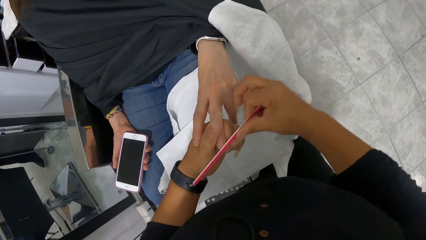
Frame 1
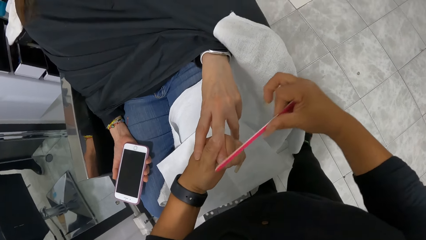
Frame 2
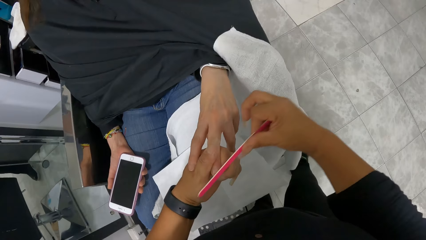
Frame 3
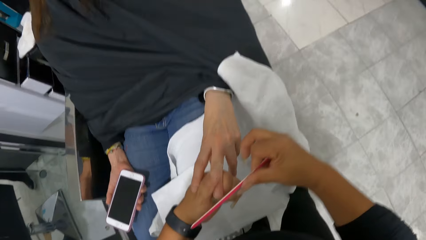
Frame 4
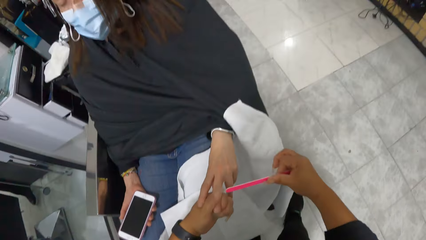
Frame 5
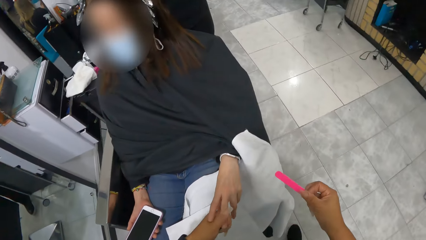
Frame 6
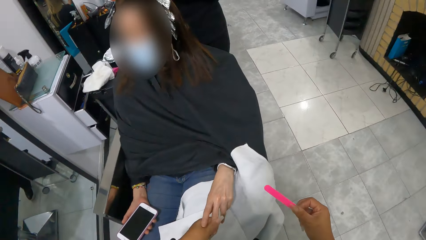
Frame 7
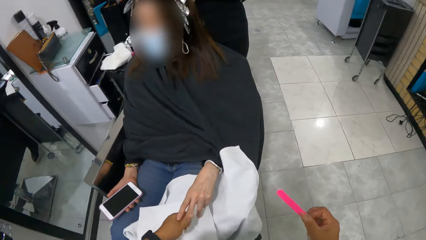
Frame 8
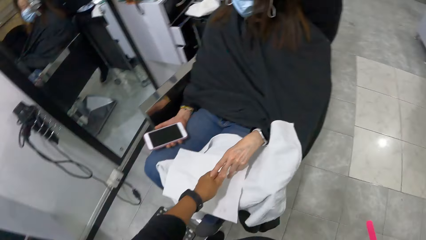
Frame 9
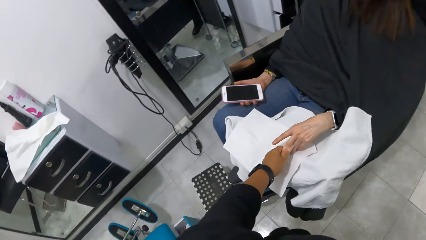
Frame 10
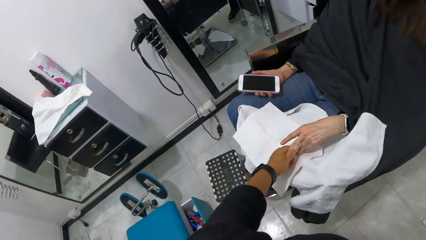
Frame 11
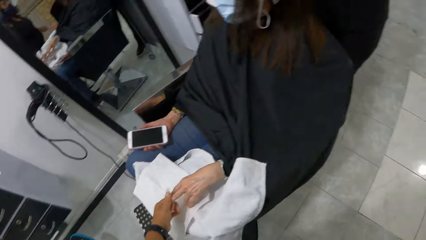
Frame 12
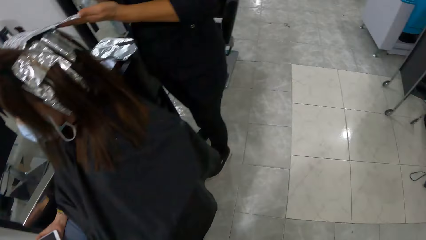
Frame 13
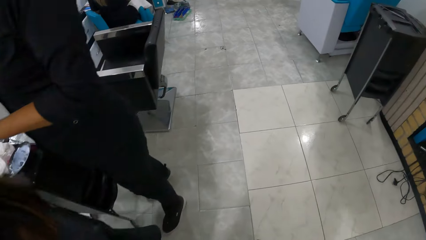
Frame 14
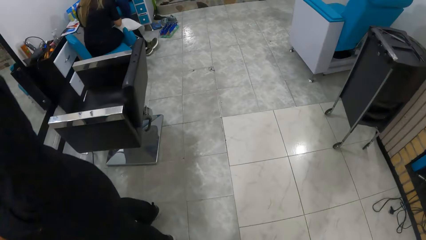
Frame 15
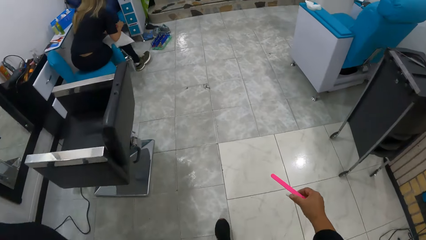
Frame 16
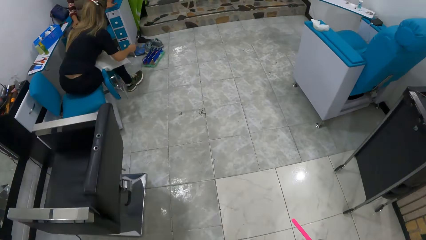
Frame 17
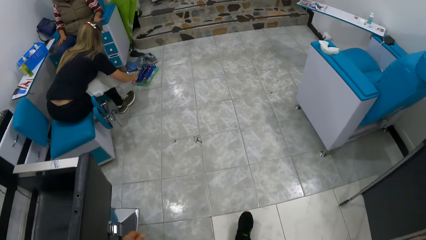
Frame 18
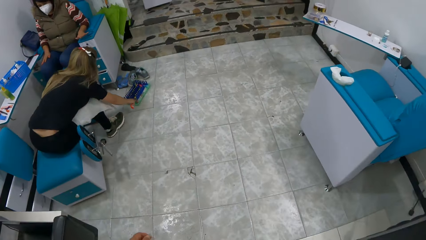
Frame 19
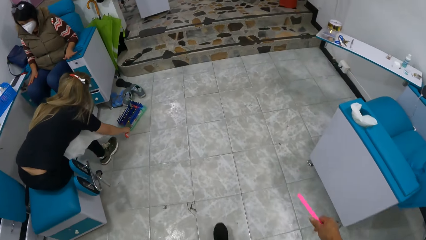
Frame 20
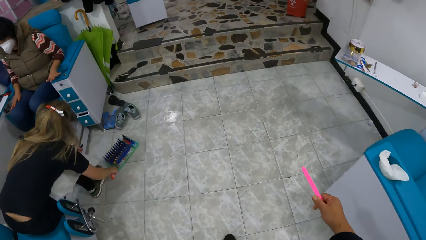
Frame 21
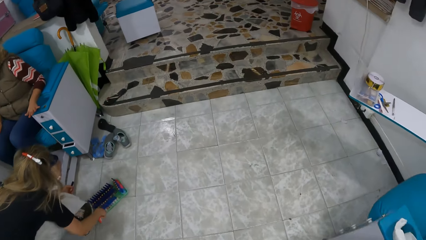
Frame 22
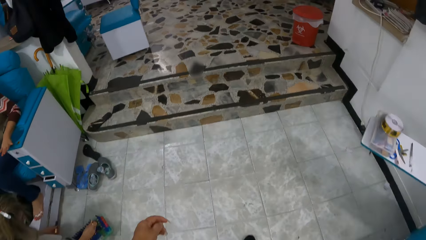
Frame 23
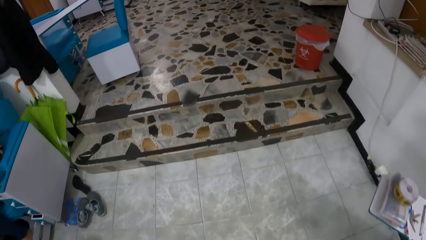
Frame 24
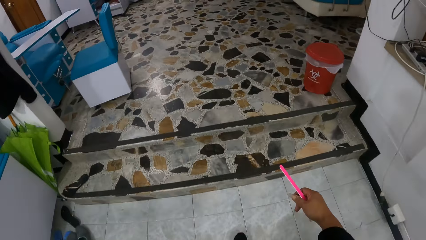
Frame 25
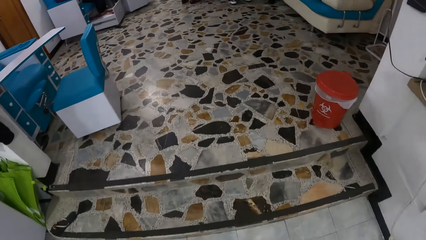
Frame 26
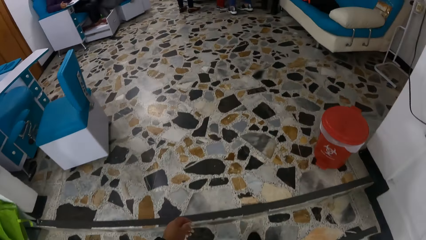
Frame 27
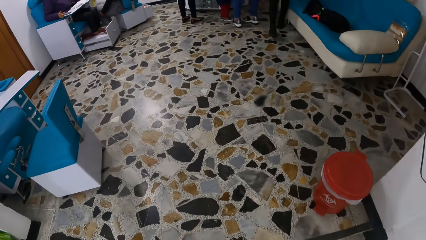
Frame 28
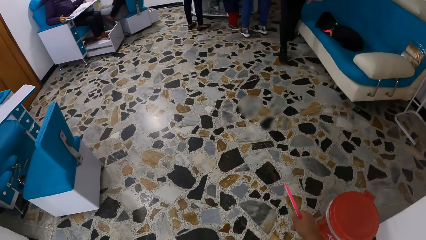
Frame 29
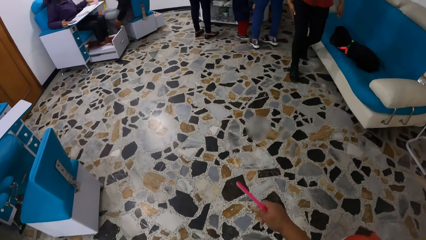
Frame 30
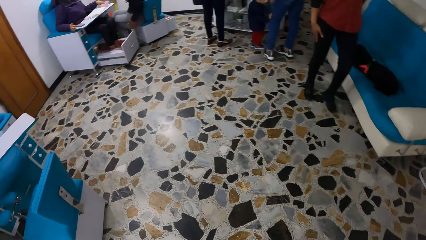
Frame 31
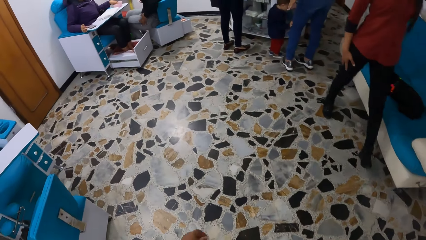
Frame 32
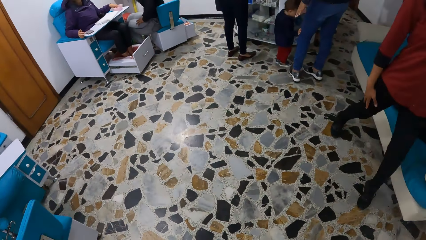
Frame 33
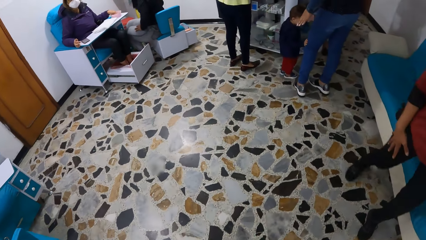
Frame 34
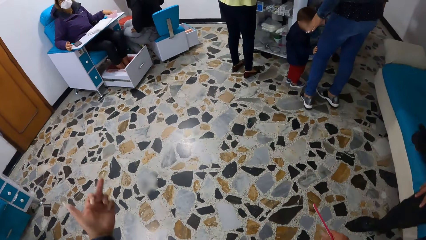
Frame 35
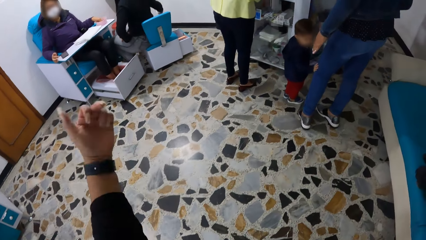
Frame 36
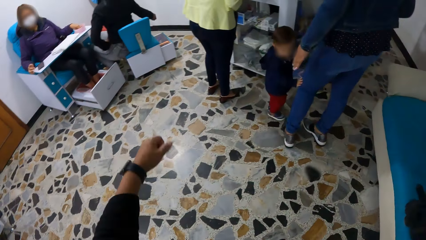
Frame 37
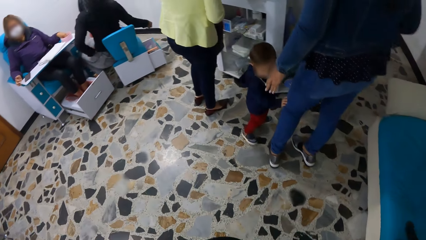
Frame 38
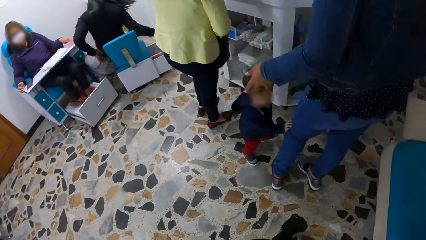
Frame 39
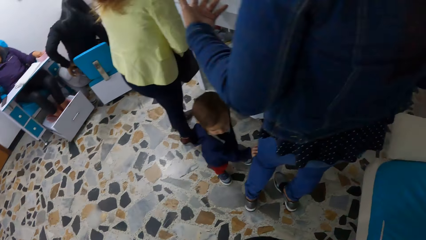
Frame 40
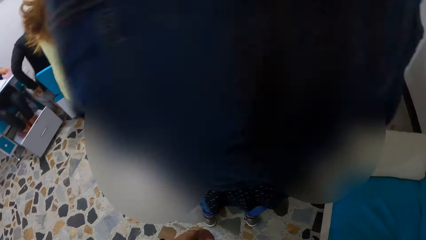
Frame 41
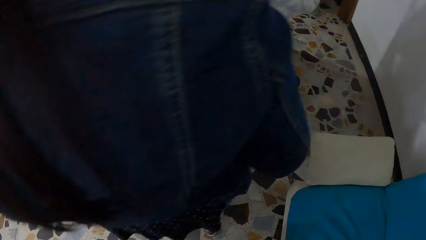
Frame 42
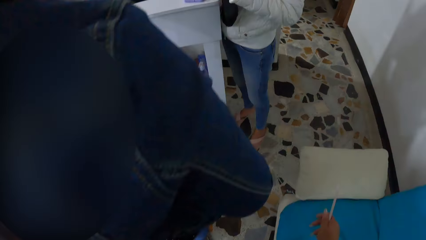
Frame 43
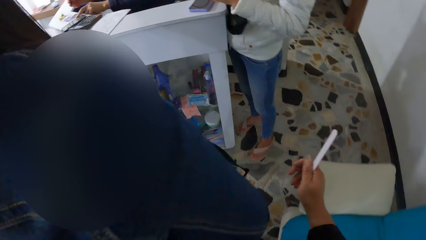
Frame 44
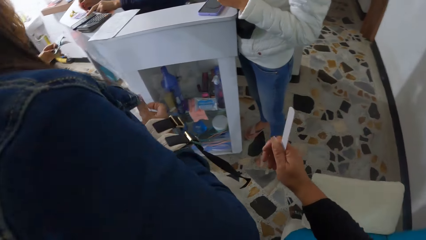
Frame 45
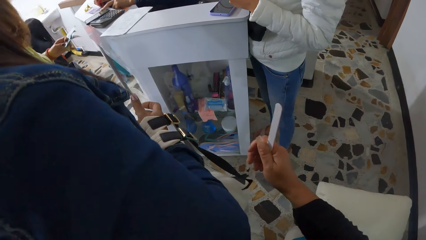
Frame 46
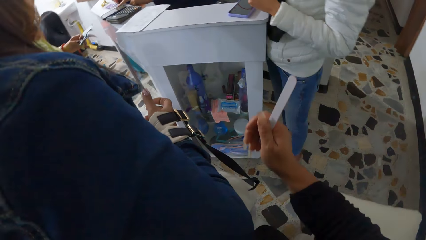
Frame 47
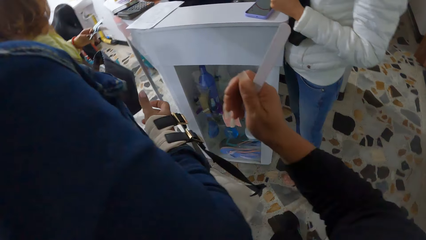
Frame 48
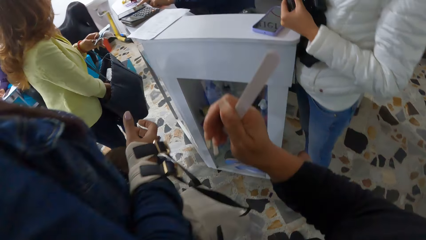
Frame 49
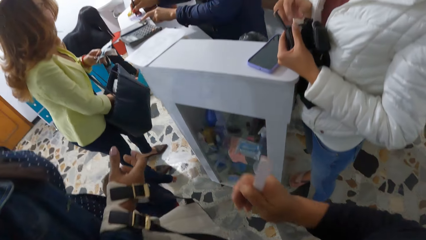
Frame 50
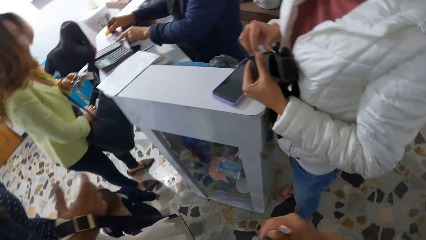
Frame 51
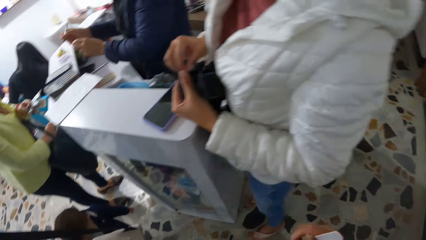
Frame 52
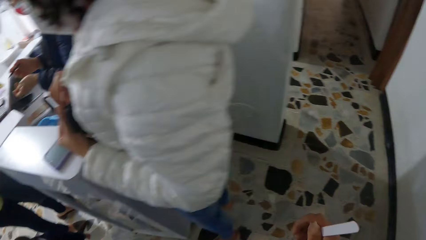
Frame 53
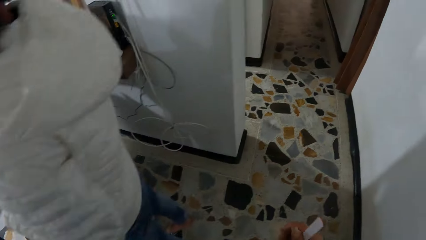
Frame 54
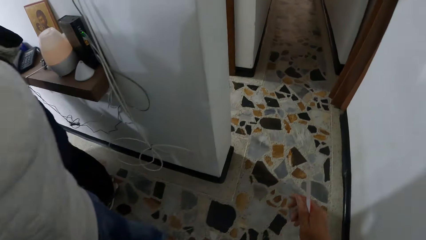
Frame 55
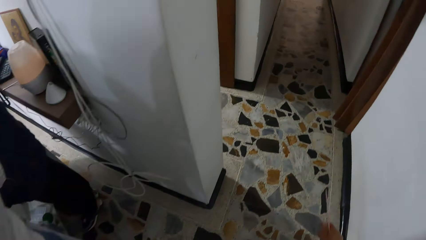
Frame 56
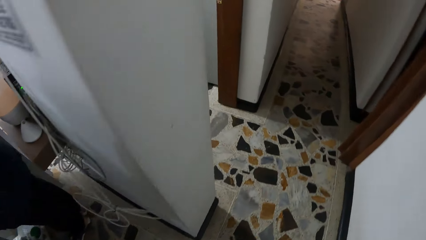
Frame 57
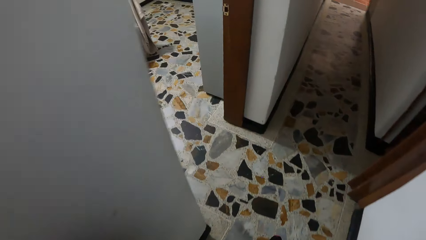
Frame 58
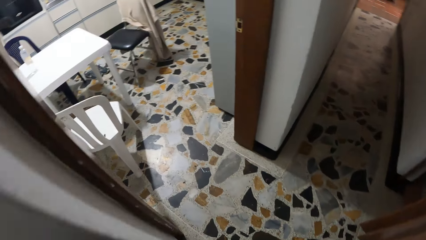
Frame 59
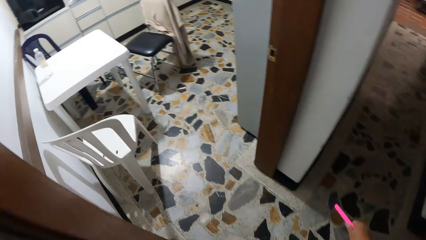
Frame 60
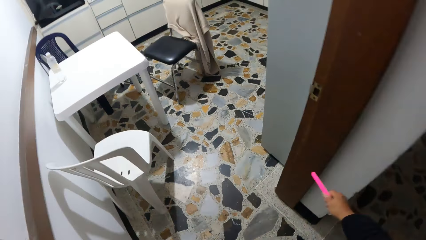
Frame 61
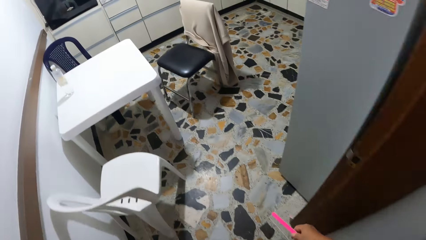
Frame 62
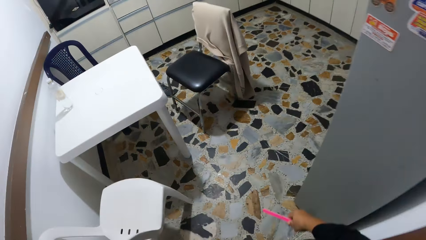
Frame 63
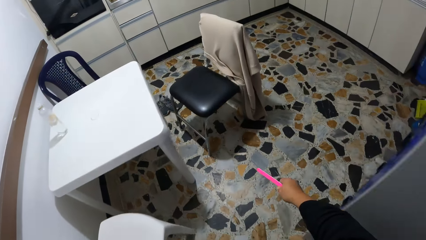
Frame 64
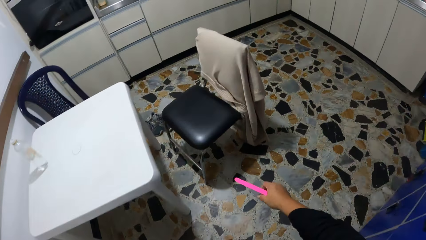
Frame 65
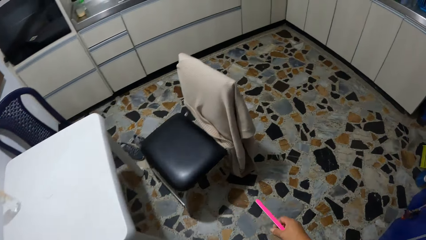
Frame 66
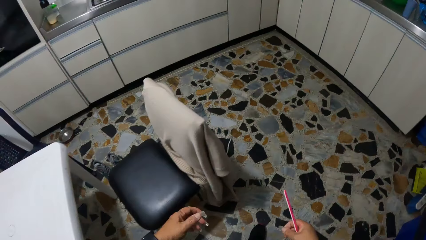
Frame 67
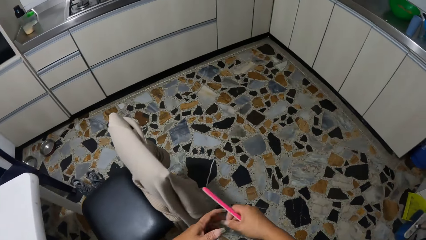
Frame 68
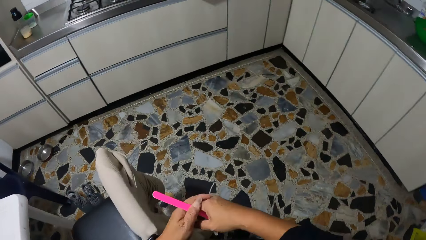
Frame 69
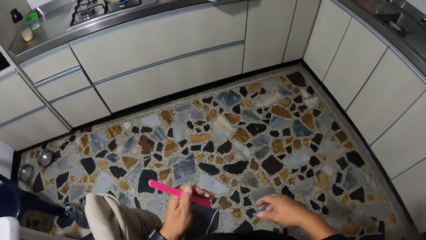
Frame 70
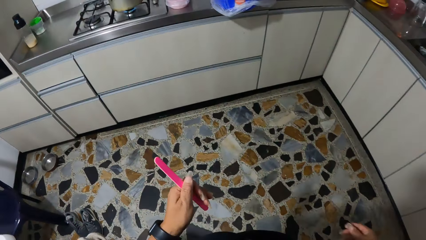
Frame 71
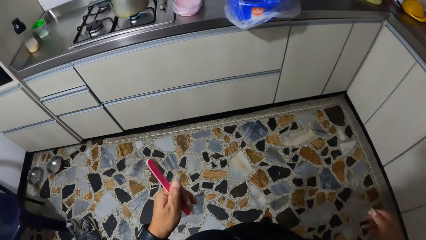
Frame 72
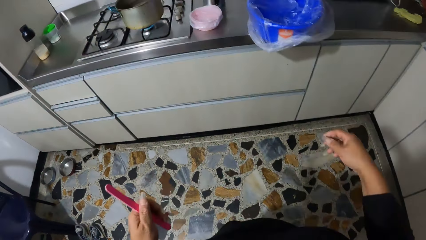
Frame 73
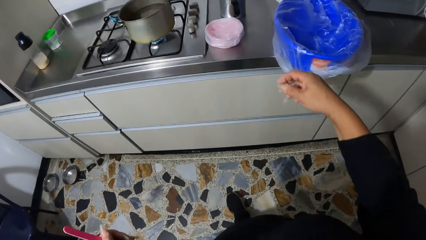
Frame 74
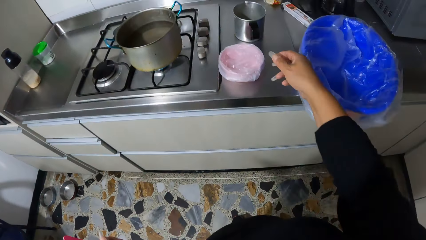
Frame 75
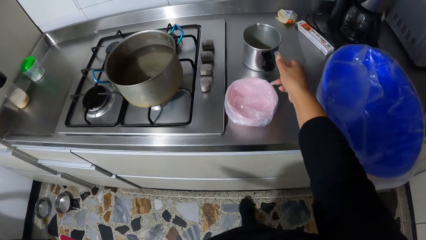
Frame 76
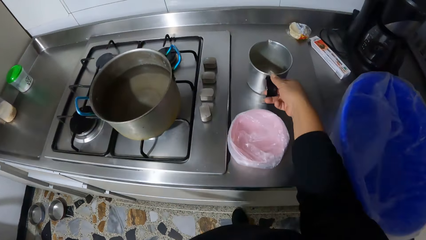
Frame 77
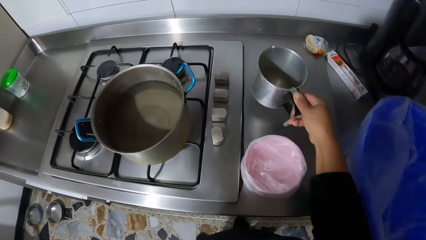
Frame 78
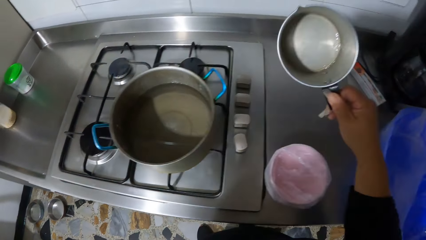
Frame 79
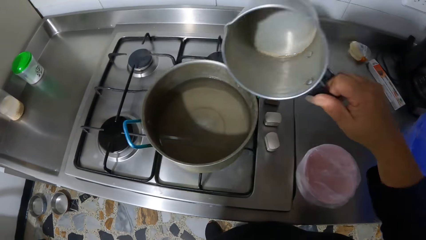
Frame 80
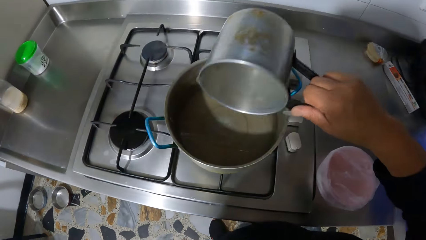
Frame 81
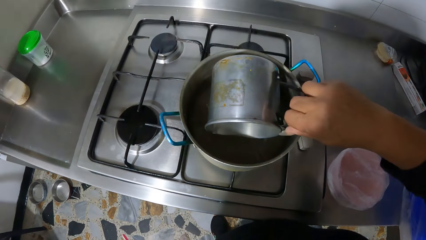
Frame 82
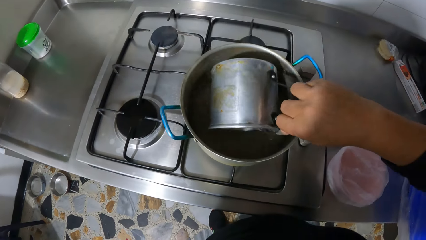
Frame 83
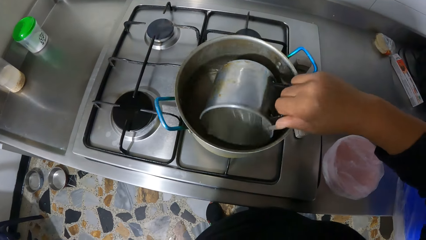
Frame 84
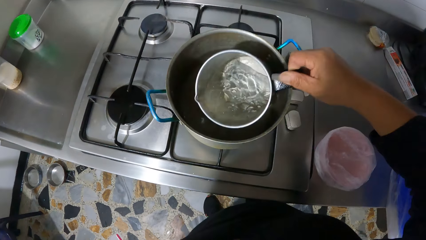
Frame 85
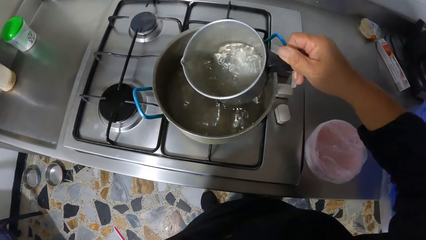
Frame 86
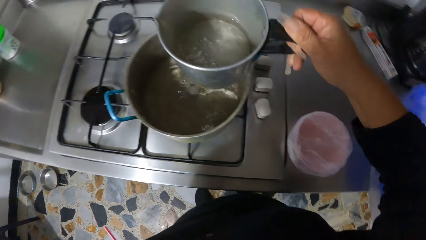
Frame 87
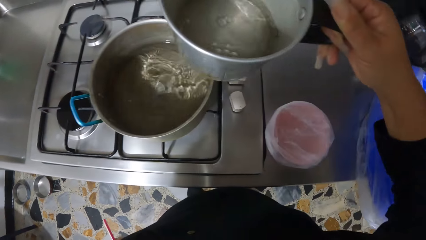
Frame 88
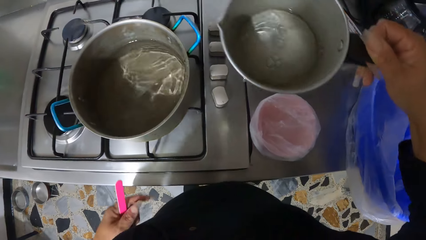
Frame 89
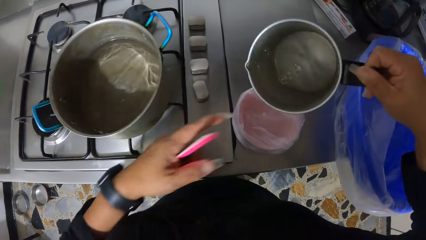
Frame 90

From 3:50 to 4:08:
The camera wearer walks to the saloon kitchen. She picks up a stainless cup on the countertop with her right hand. She takes water from the pot of water on the gas cooker with the stainless cup in her right hand.
